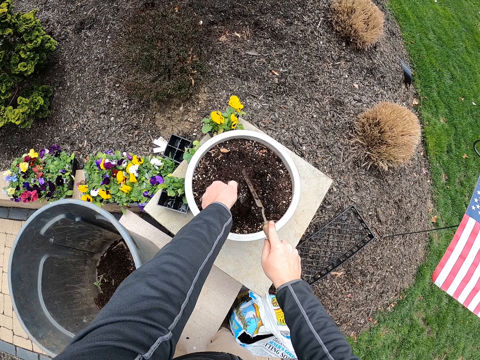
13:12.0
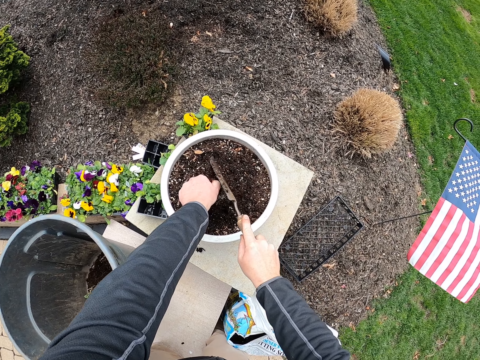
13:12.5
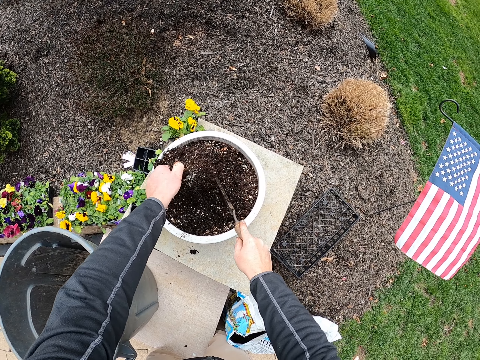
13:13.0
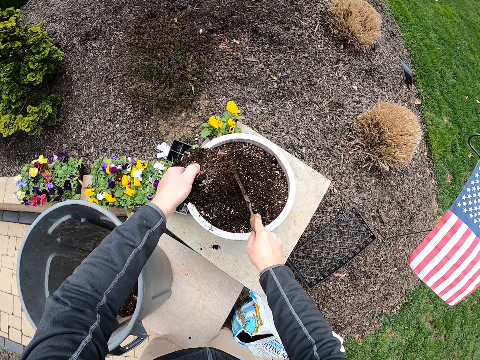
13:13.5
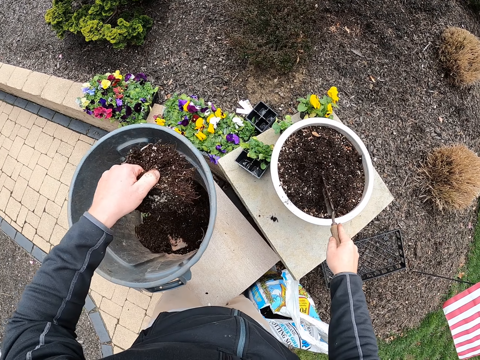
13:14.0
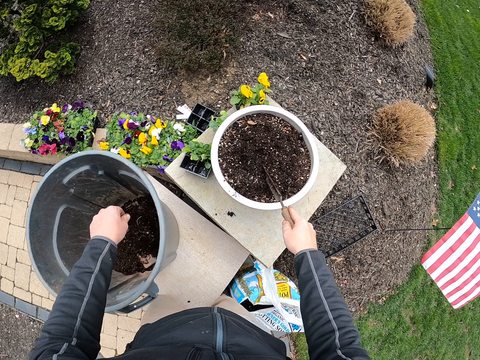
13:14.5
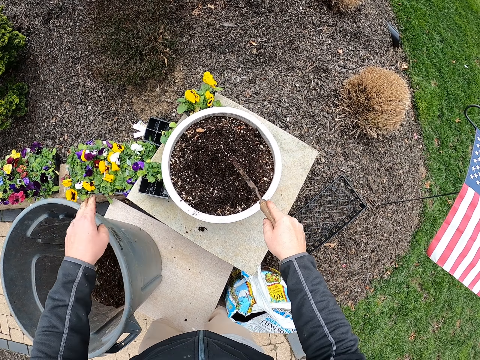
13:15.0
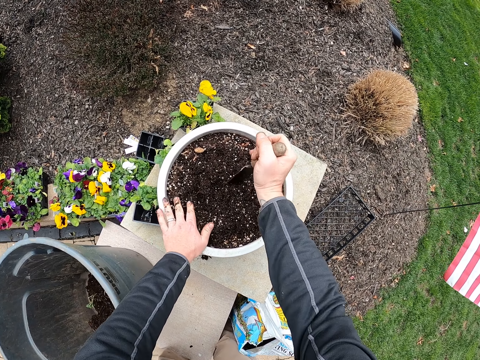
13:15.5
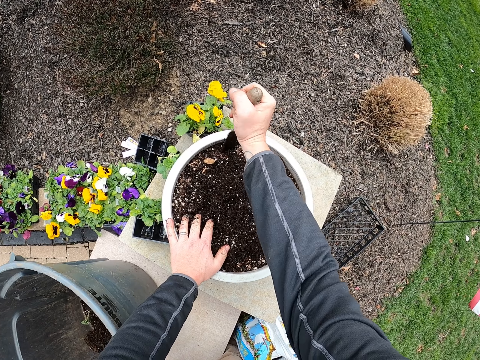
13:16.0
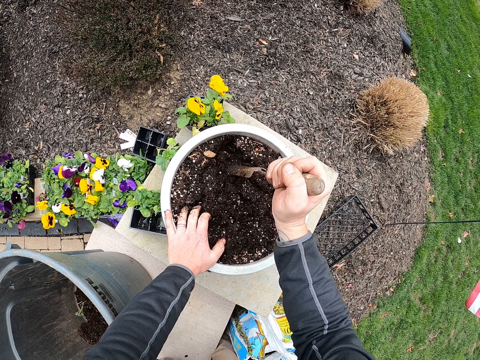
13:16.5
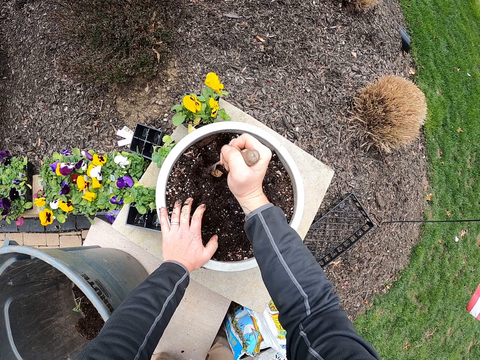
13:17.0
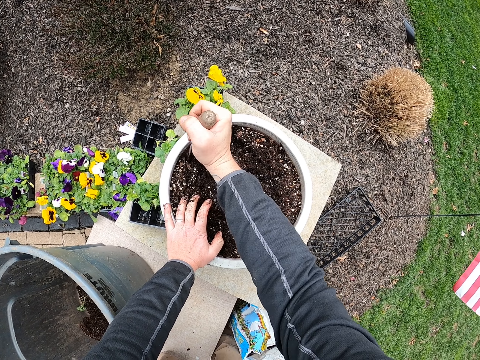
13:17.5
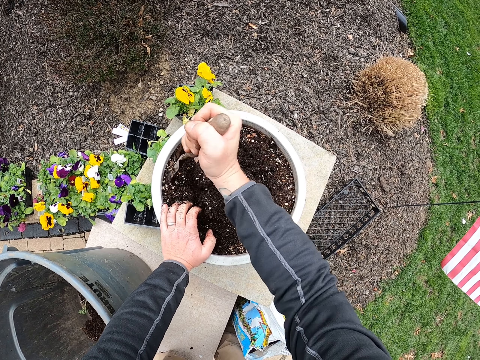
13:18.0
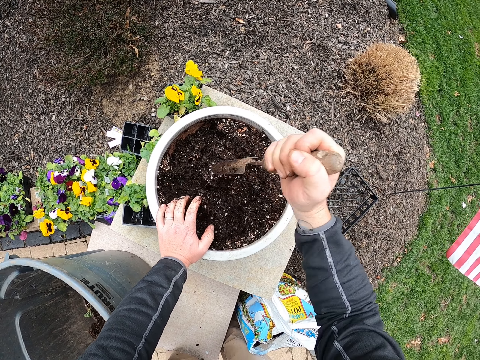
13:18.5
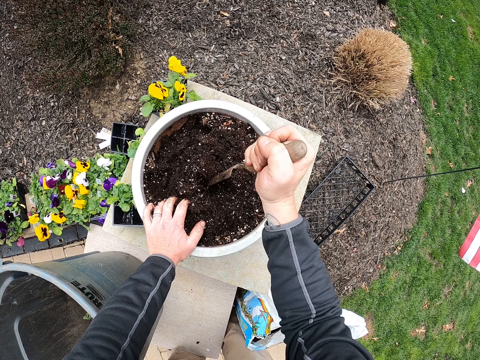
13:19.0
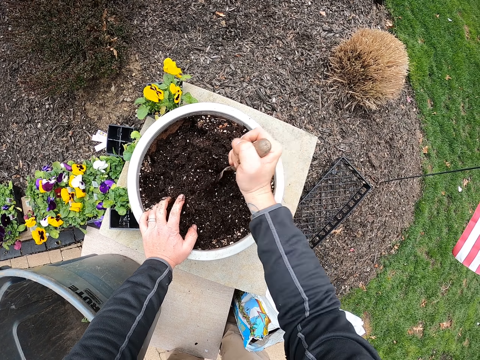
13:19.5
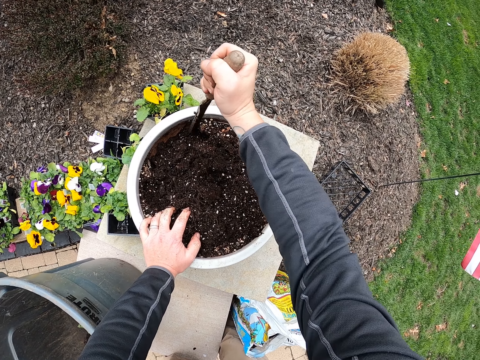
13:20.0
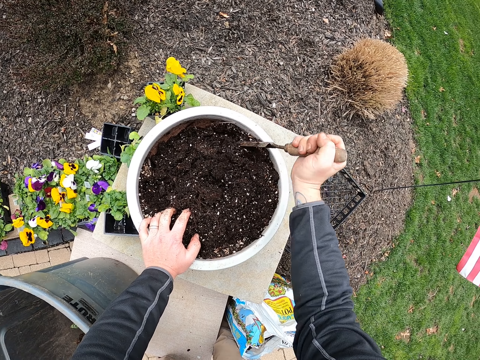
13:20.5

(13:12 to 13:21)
The camera wearer puts the big particle in the bucket. They dig the soil in the flower pot with the trowel.

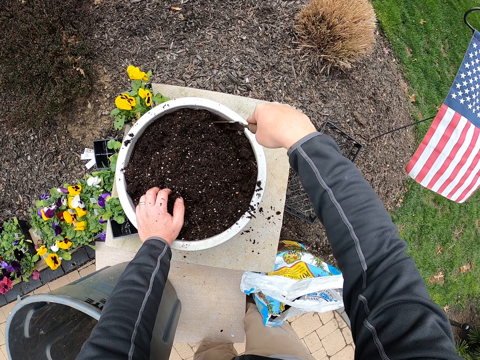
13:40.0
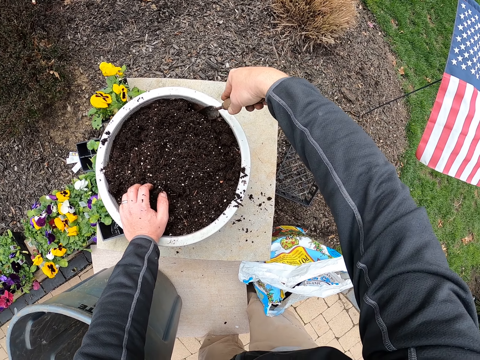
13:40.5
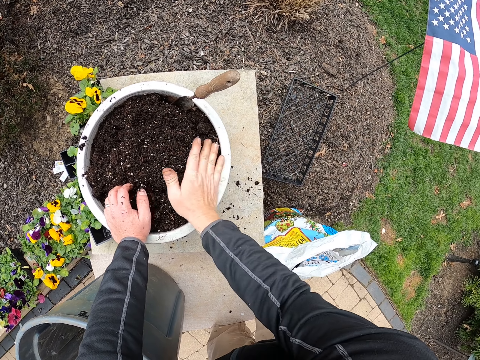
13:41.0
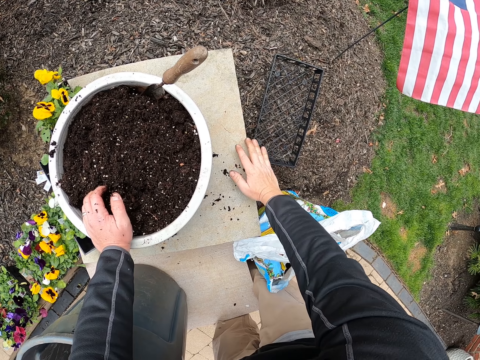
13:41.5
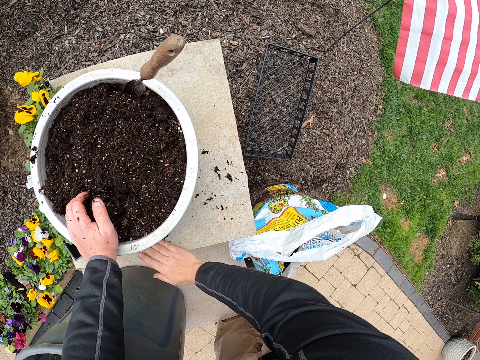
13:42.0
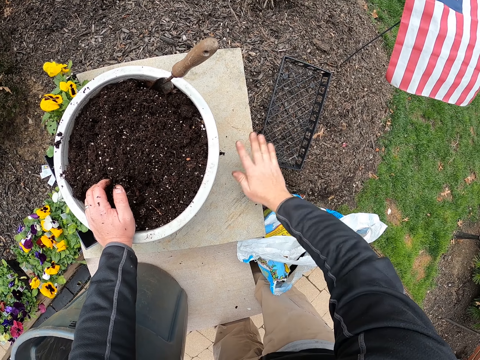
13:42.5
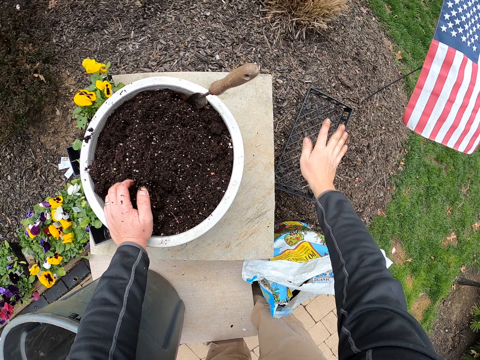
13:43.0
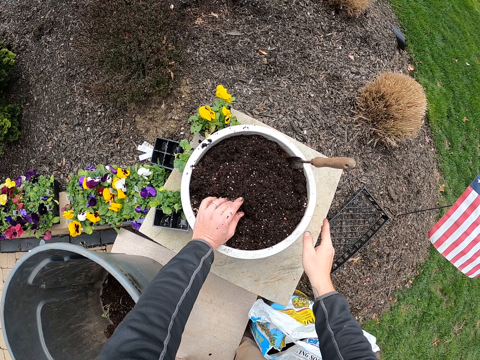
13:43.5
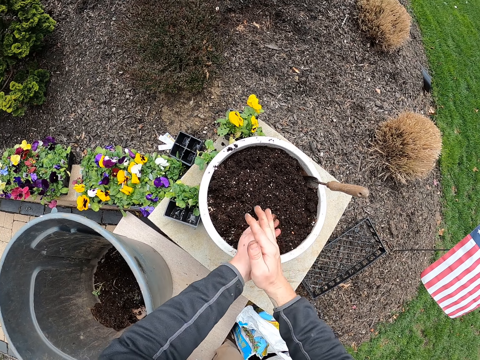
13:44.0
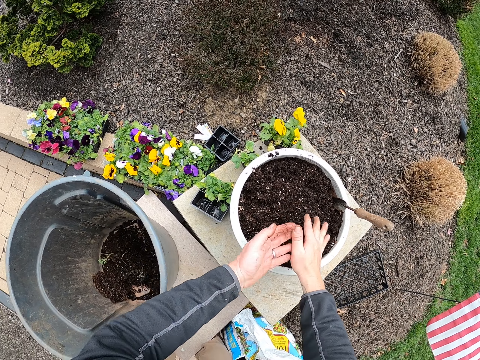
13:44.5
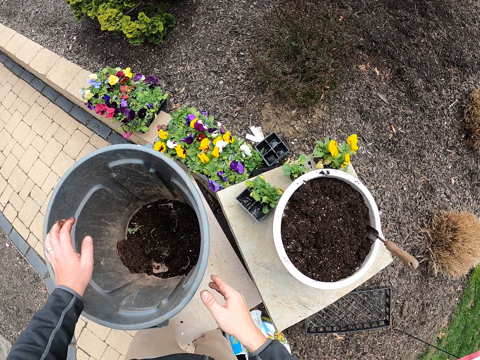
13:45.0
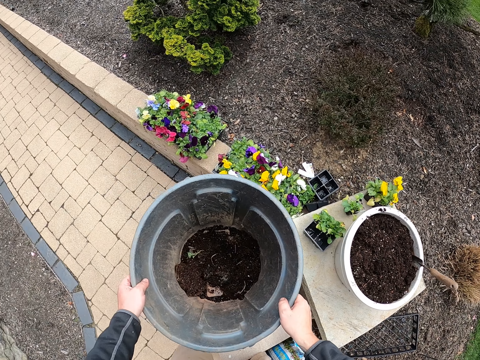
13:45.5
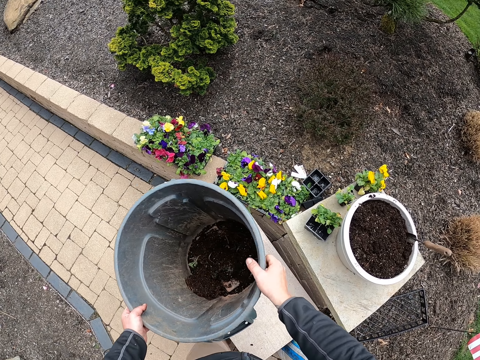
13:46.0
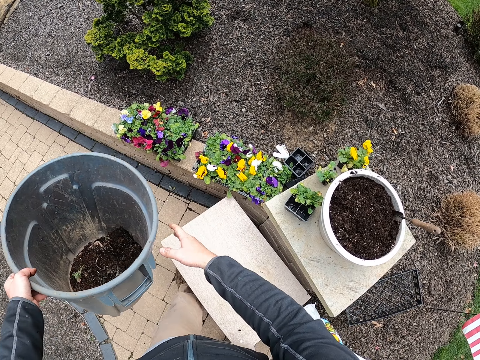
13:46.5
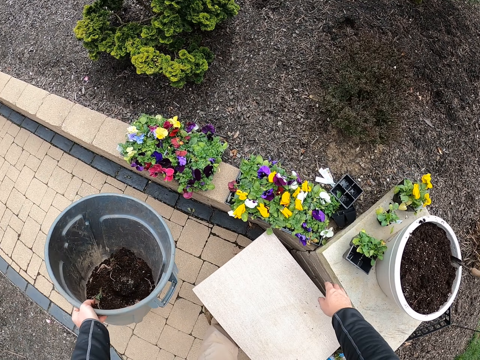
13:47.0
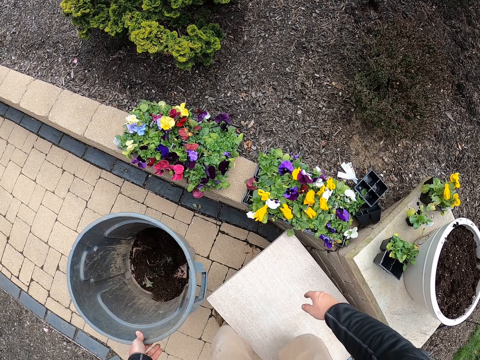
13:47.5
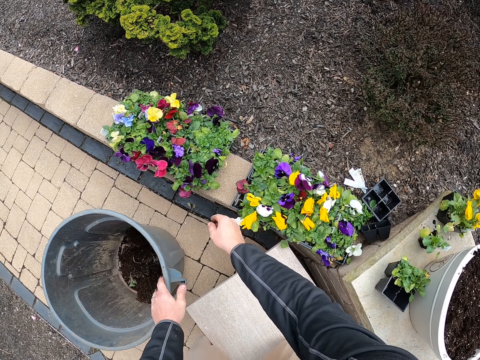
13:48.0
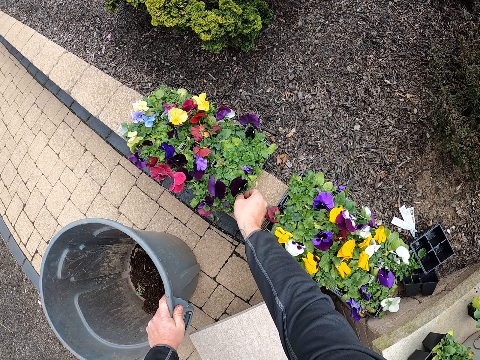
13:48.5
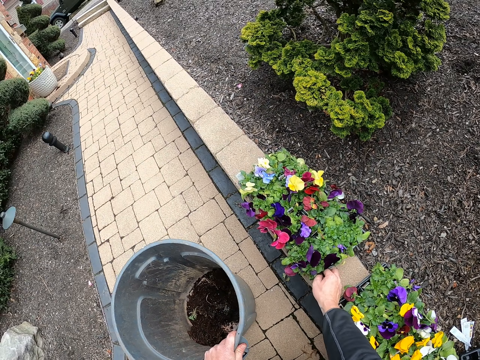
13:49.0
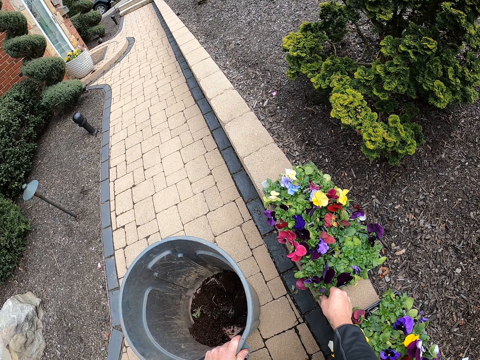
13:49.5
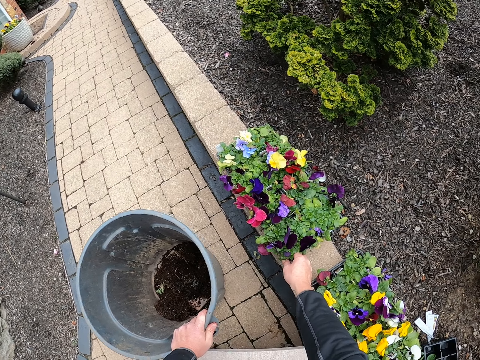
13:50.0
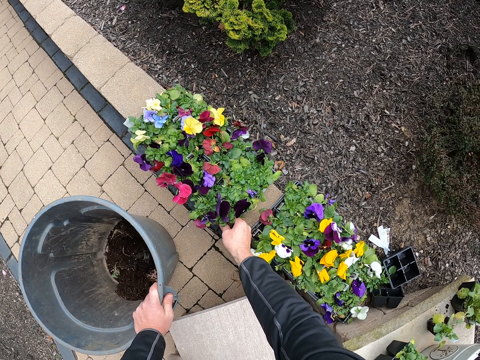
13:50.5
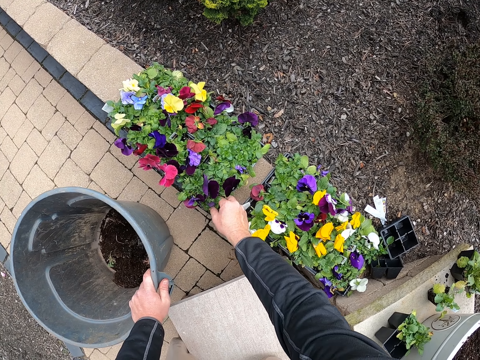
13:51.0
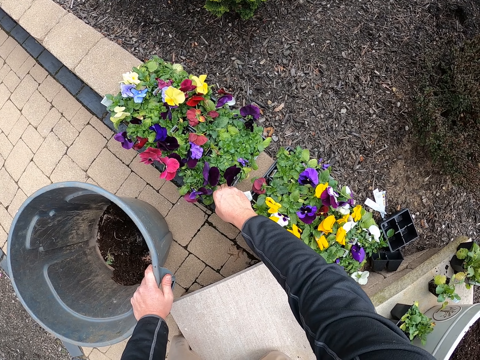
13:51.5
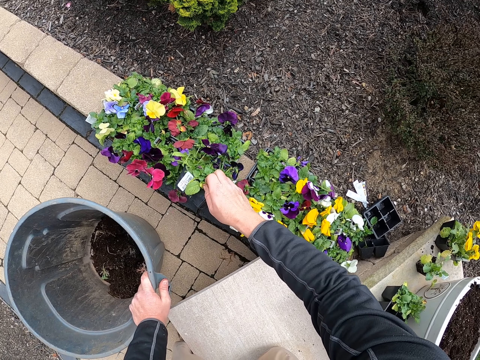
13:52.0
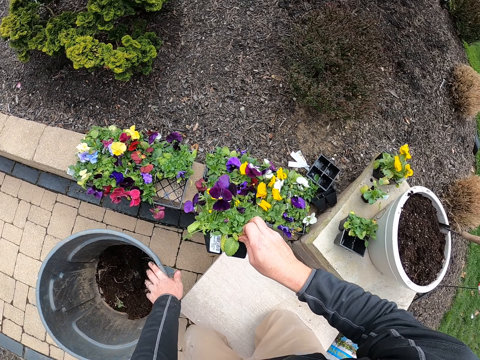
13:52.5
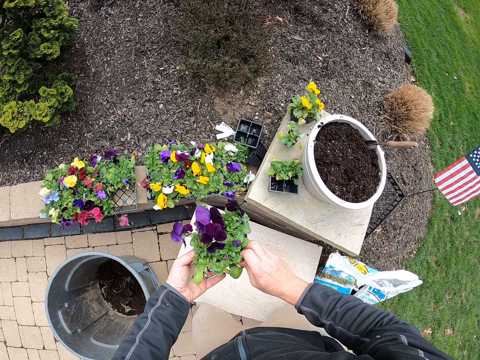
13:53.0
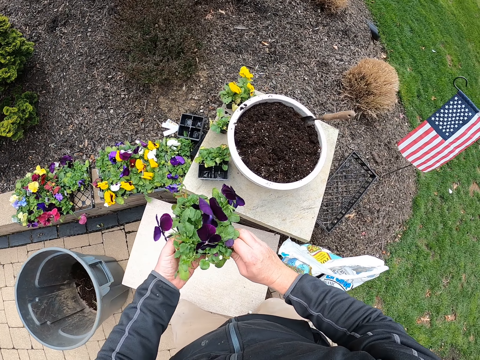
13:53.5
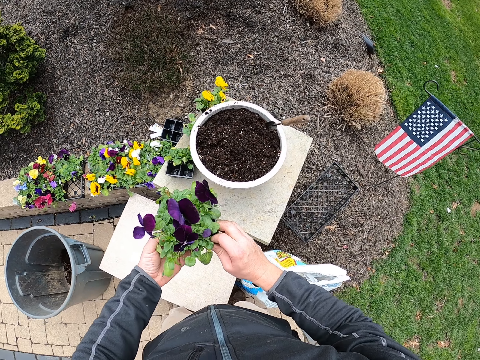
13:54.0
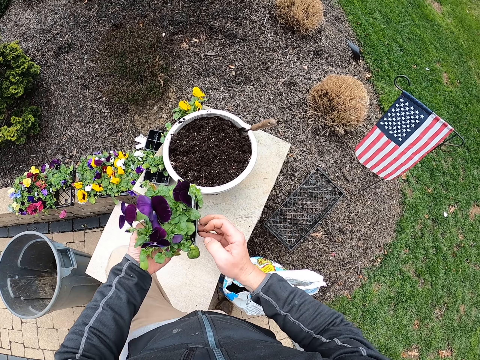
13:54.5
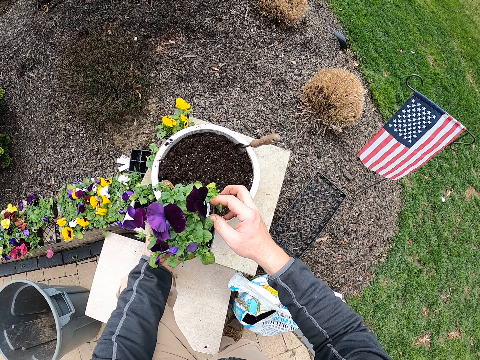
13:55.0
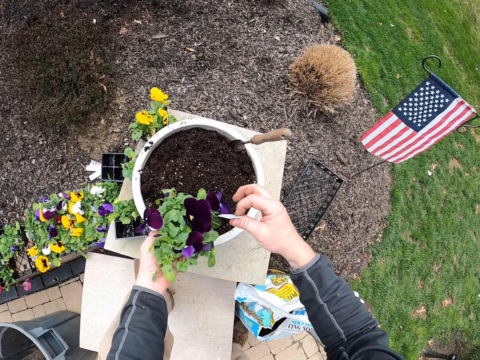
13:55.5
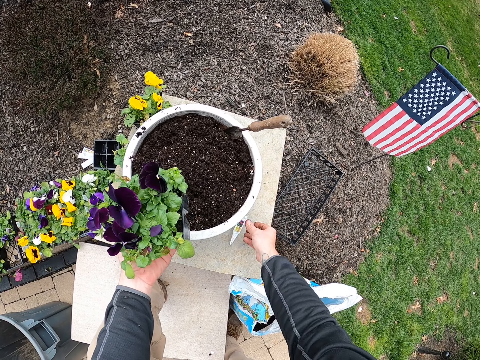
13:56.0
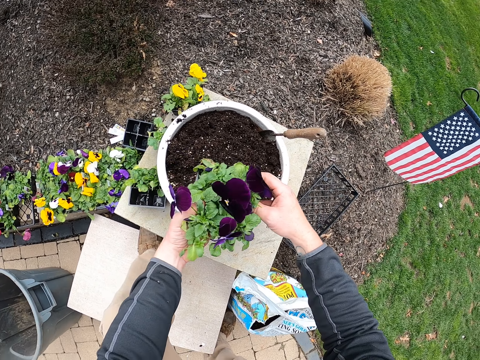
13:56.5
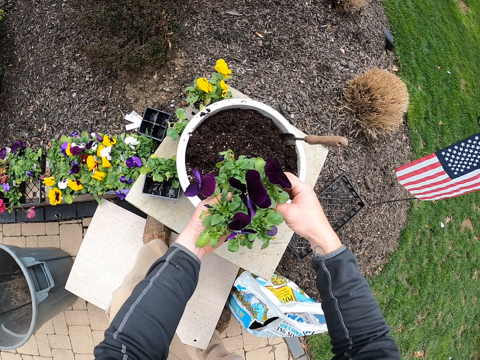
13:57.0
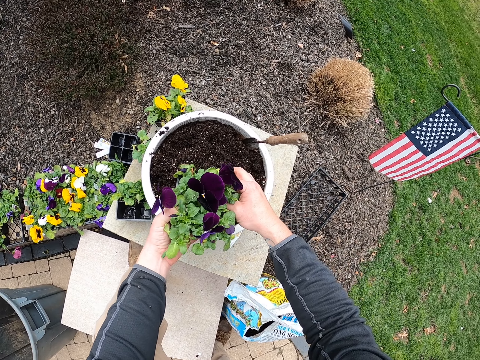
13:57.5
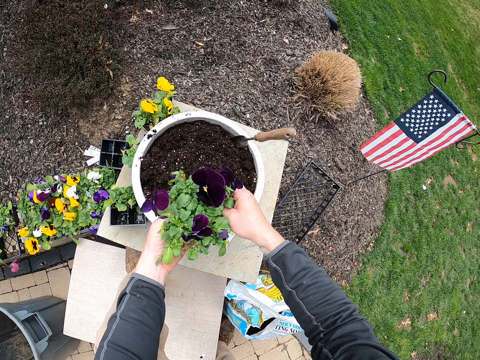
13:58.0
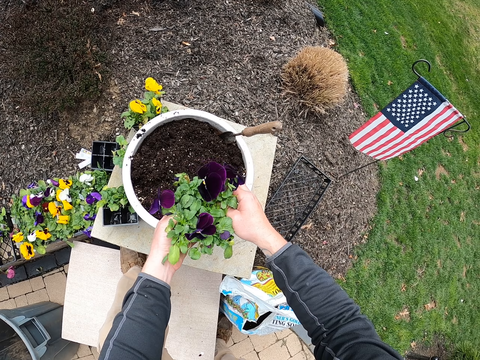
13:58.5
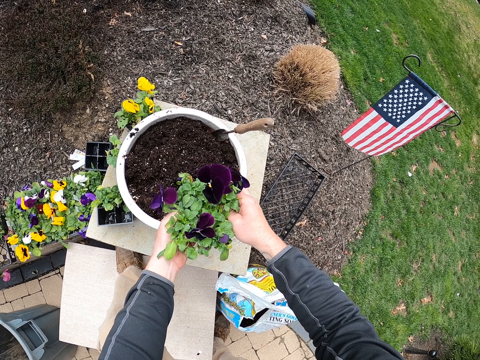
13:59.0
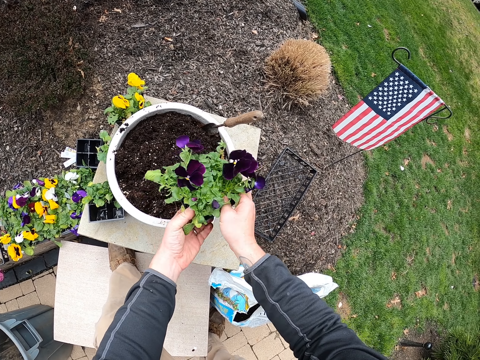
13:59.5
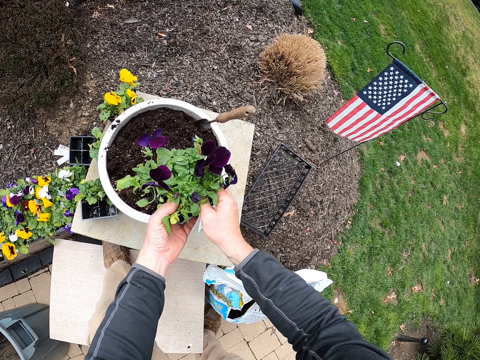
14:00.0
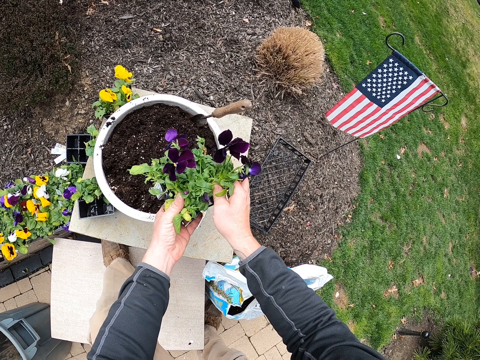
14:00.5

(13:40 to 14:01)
The camera wearer wipes the bucket. They wipe the soil on the floor. They lift the bucket, move the bucket on the floor, and put the bucket down. They move the tray with flowers. They take a plant container. They pick flowers from the tray. They remove a tag. They pick something from the flowers. They remove a flower from the container.
